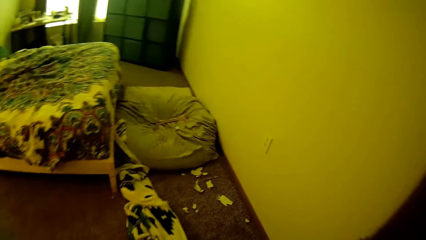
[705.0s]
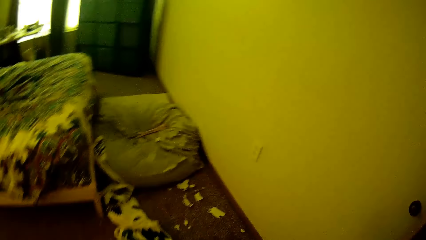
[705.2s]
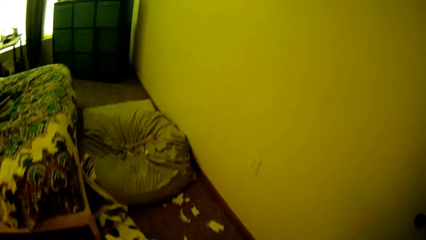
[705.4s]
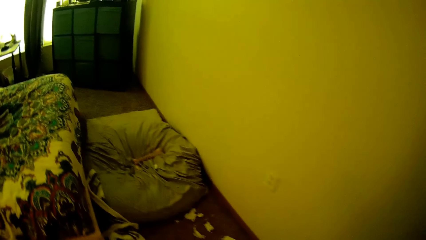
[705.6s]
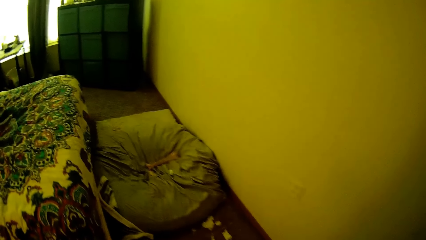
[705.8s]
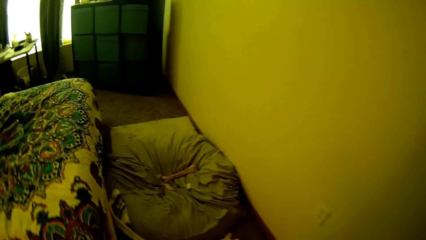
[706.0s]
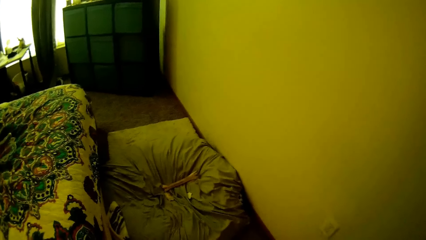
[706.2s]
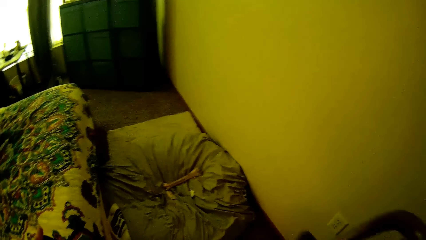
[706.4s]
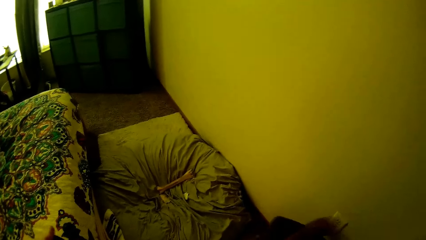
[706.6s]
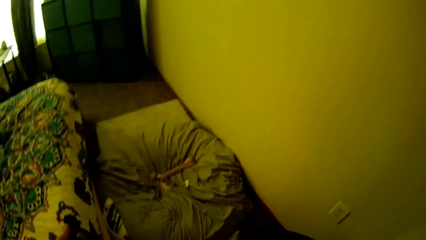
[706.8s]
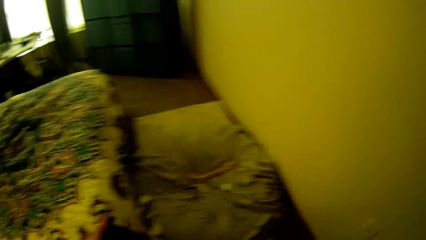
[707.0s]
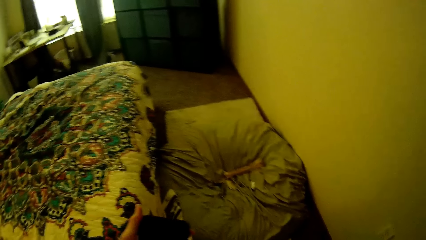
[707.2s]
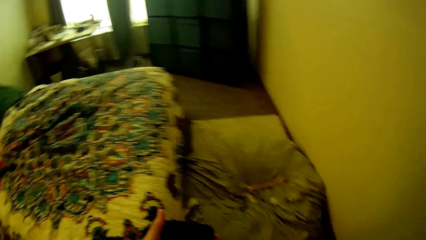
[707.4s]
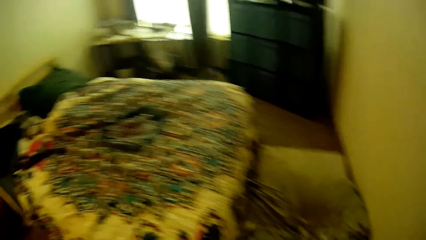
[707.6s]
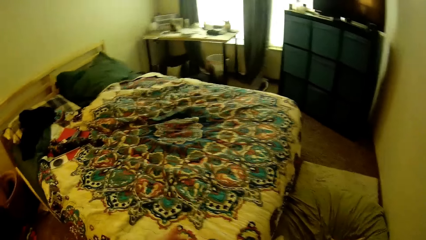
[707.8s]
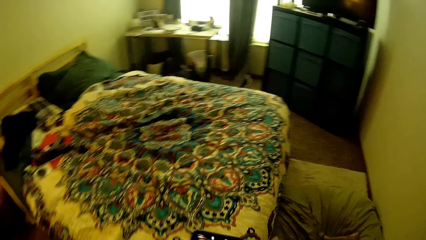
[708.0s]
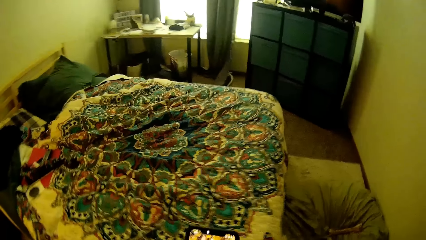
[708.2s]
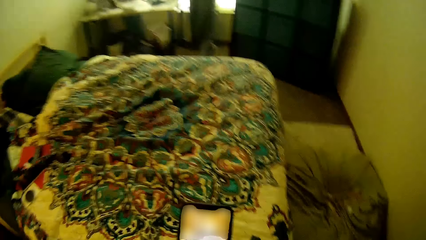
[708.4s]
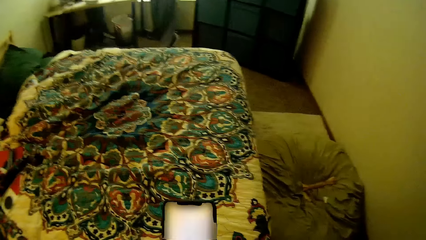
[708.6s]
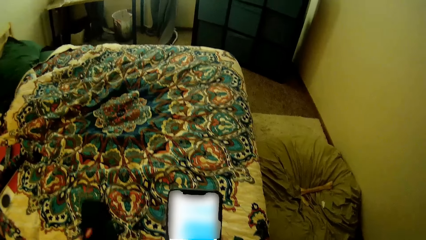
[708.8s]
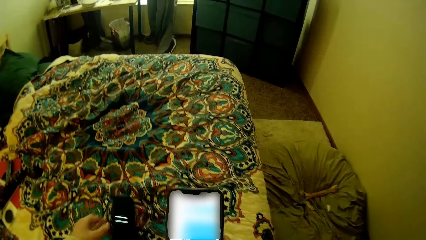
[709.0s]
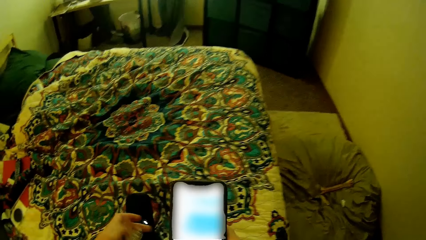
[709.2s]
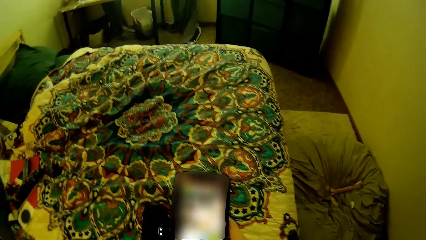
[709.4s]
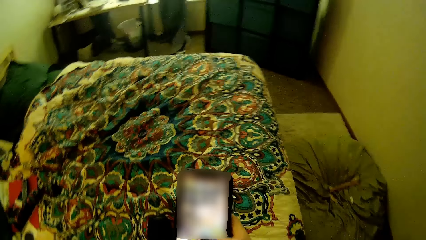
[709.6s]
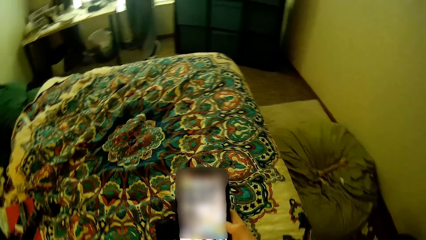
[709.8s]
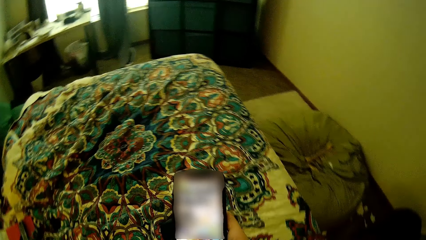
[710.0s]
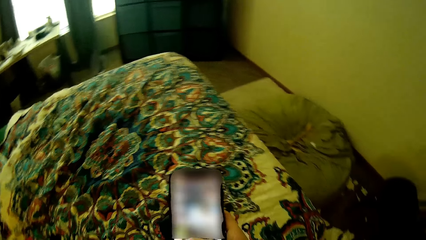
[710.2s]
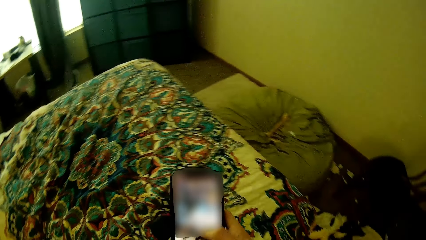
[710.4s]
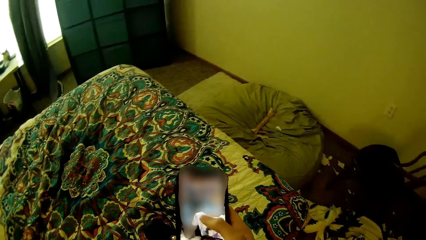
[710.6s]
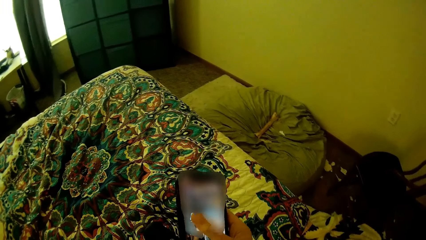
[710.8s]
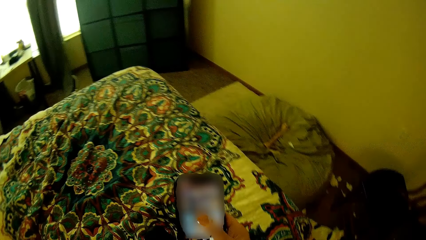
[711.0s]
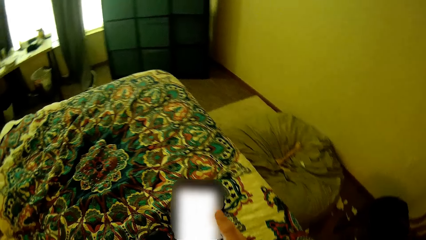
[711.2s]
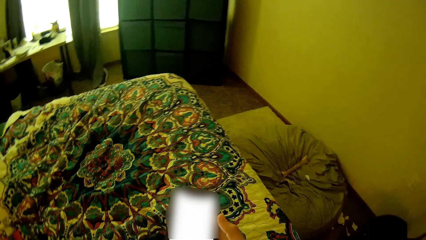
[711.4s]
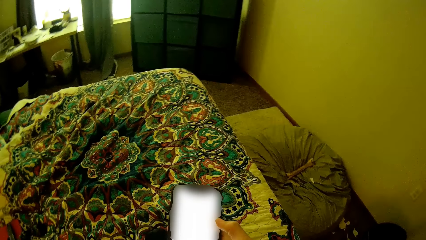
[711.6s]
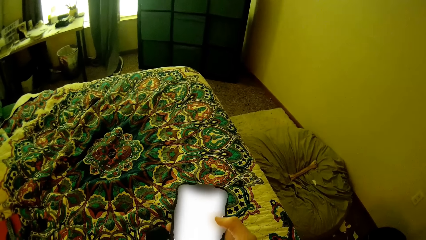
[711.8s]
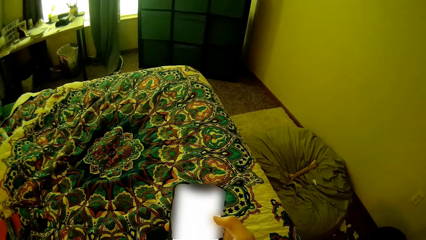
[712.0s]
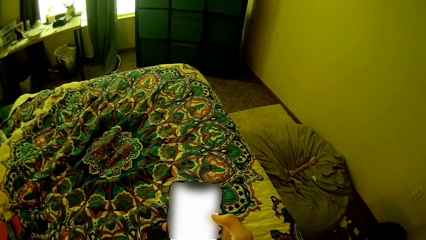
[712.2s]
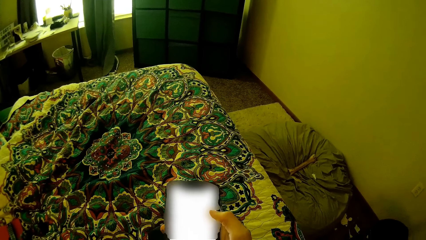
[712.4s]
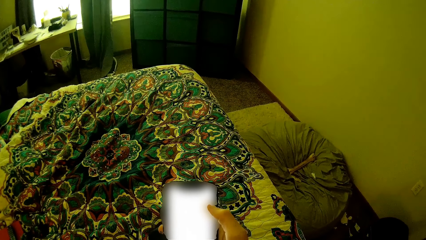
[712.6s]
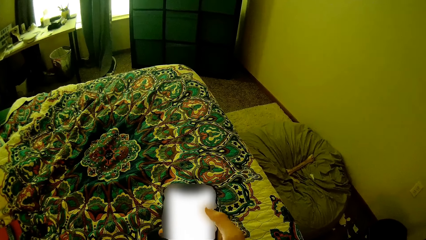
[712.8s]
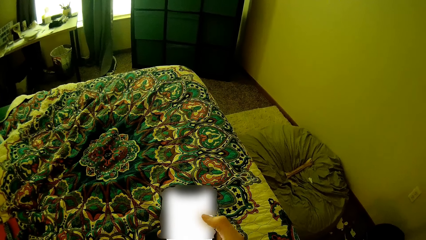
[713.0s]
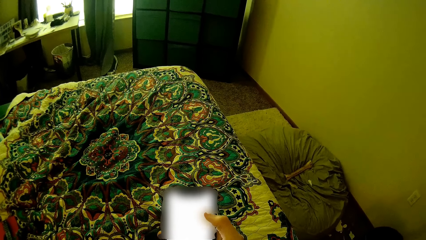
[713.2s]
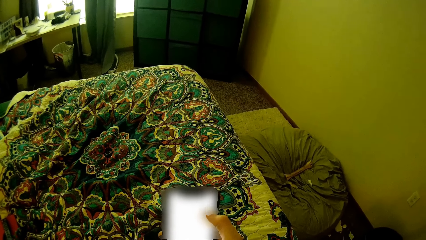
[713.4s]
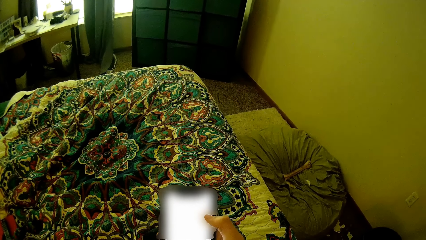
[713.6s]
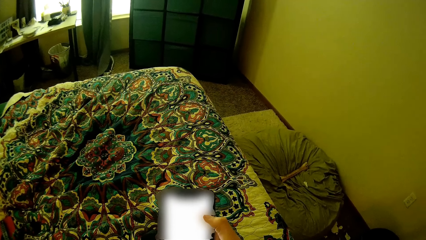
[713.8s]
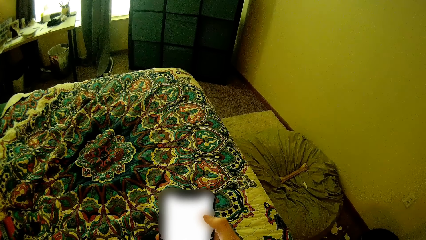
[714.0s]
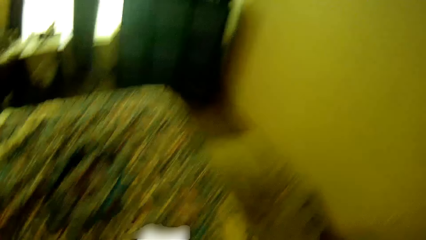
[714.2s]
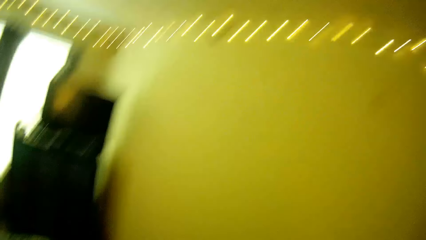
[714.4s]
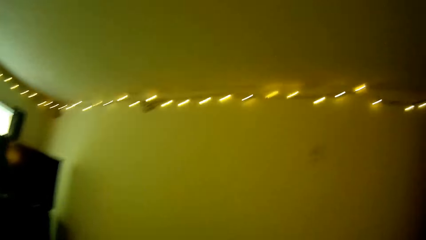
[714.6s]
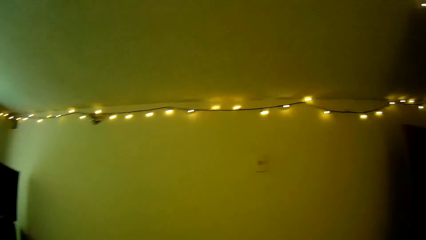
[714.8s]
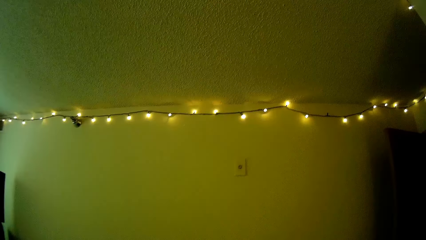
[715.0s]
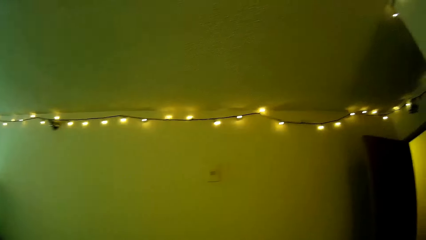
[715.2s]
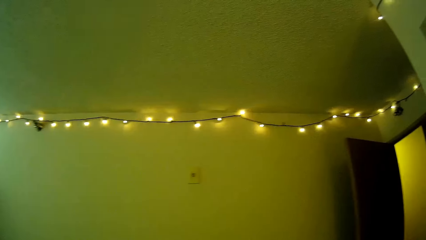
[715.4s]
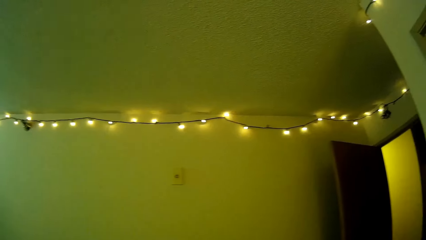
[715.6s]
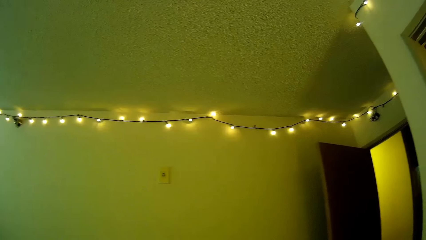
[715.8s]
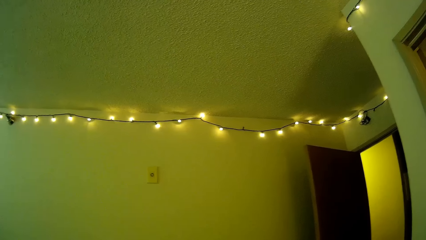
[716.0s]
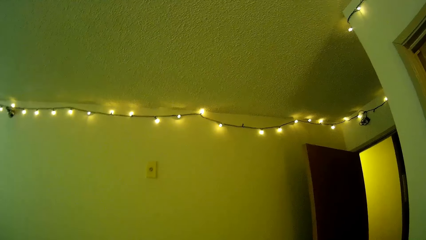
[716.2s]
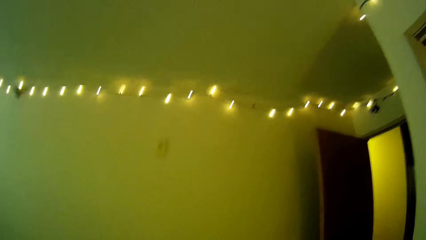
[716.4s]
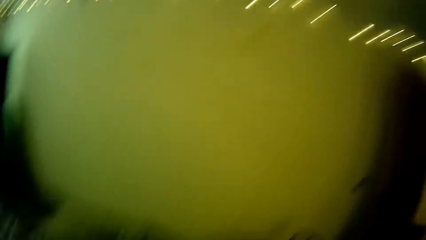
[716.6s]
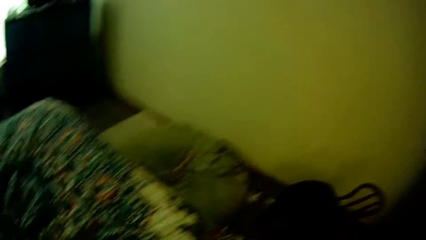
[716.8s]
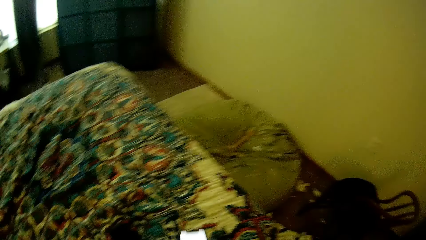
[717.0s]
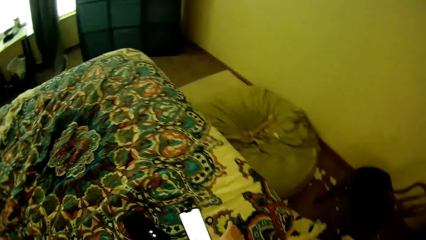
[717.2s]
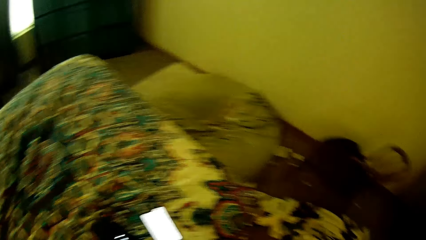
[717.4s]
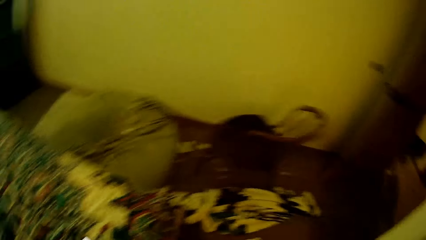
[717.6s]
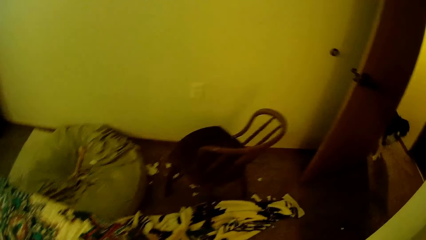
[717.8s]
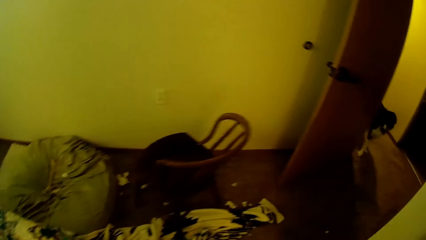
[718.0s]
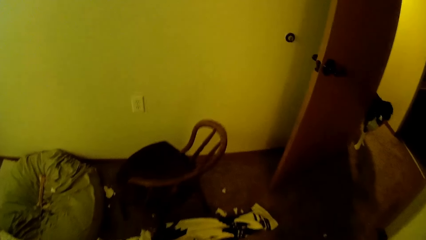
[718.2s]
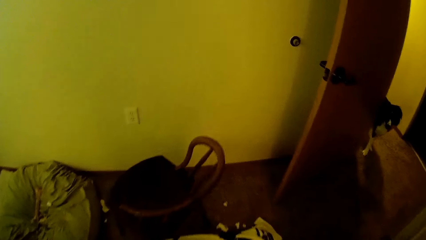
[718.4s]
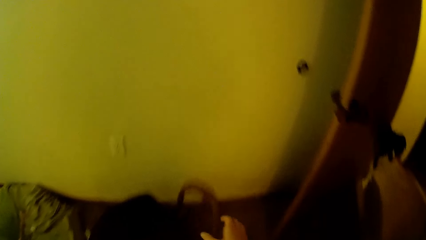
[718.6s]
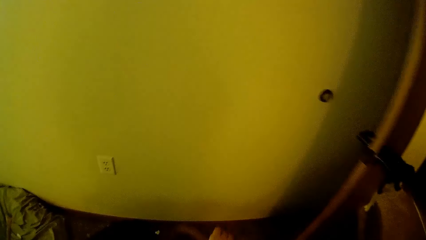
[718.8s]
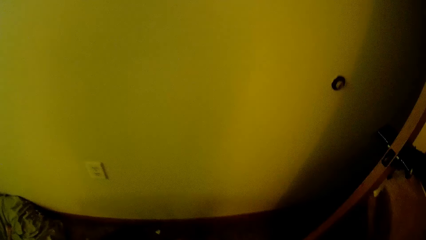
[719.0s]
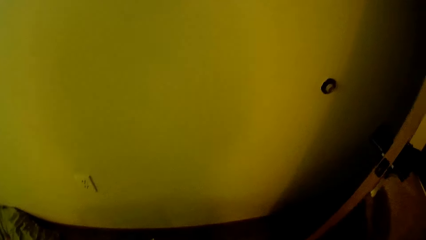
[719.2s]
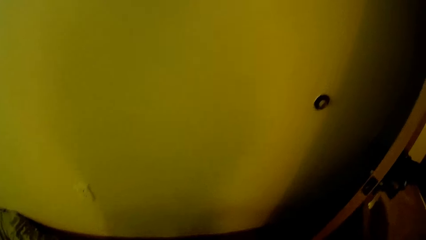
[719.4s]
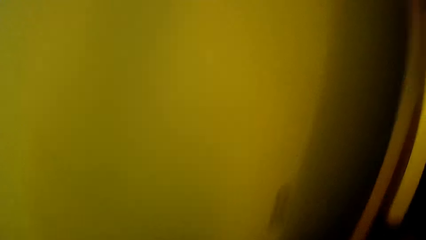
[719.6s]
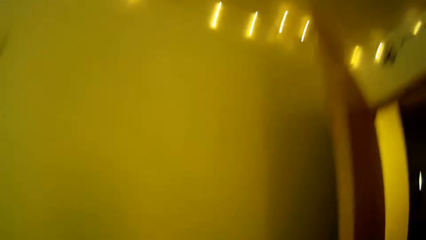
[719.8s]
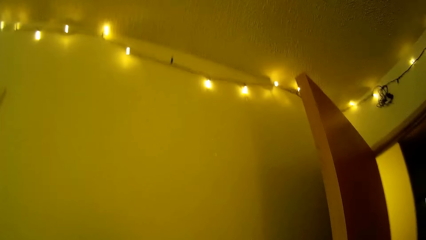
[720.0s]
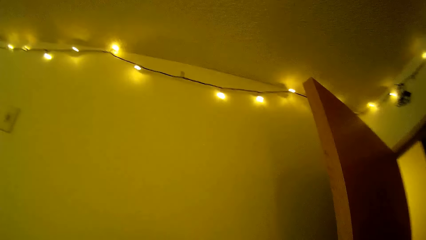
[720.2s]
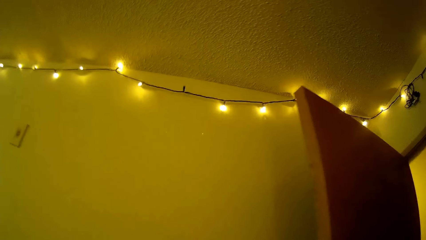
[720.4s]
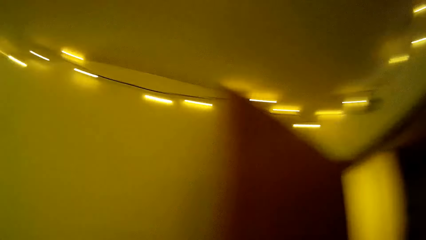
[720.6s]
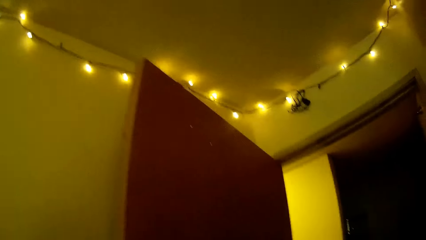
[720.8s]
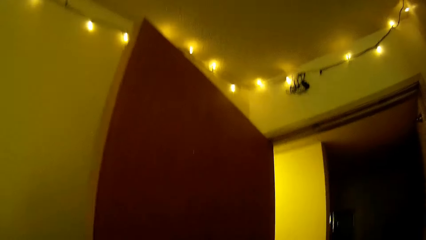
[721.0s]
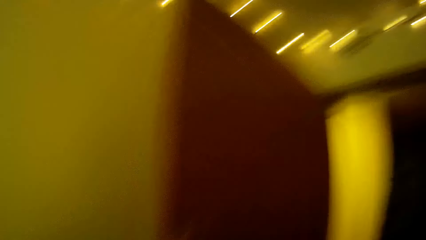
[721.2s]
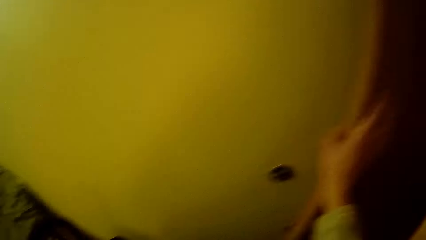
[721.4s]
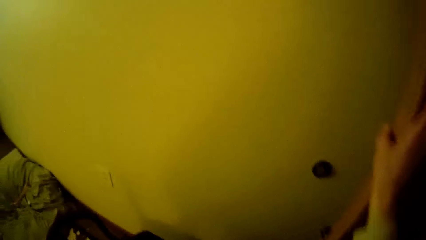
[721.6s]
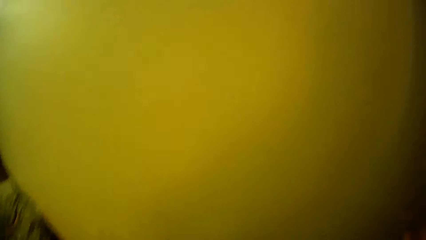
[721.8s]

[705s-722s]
The camera wearer puts a chair down. She drops a speaker on a bed. She operates the phone with her hands. She looks around. She drops the phone on the bed. She holds the seat.
